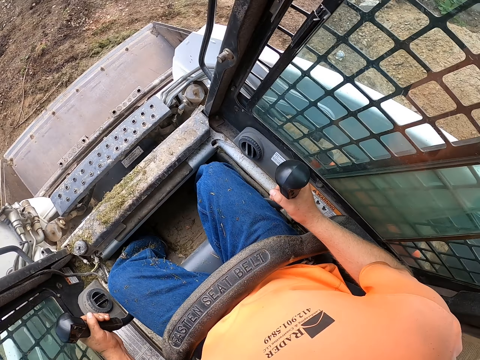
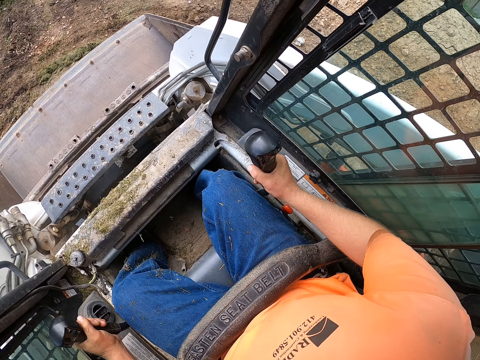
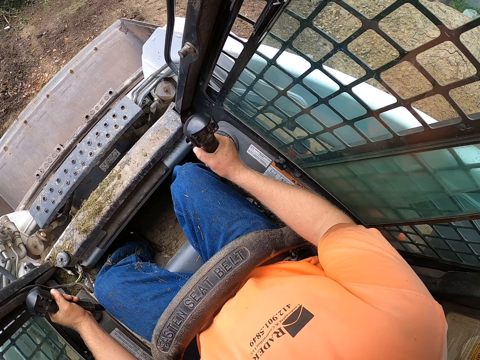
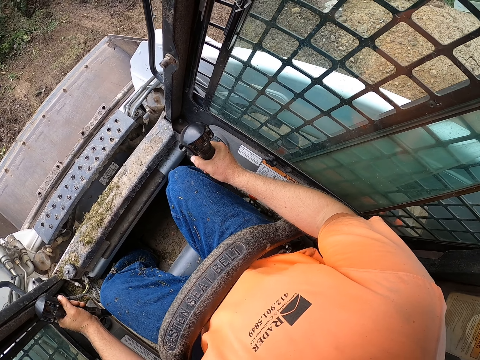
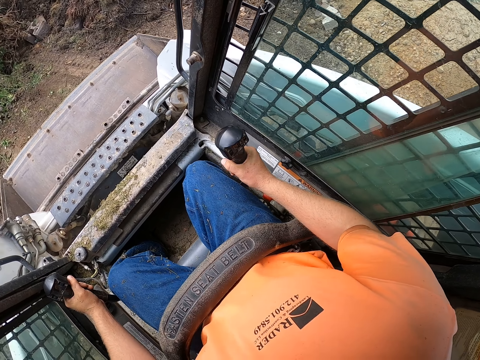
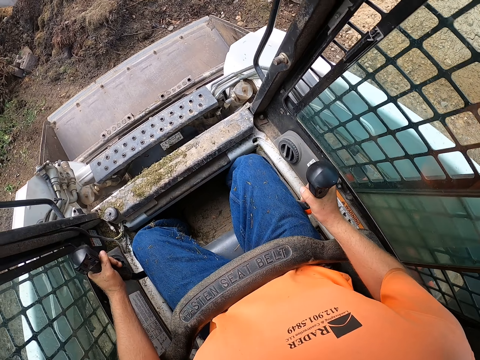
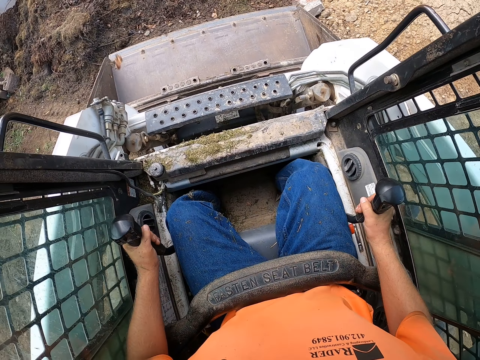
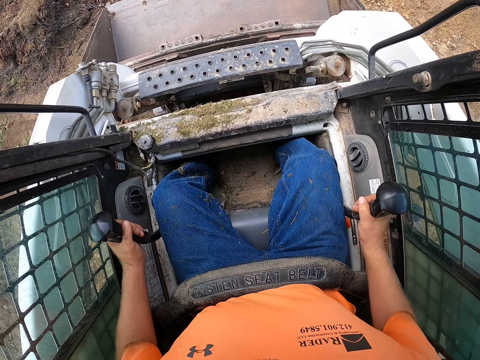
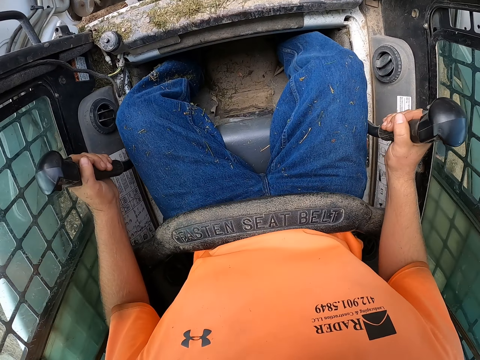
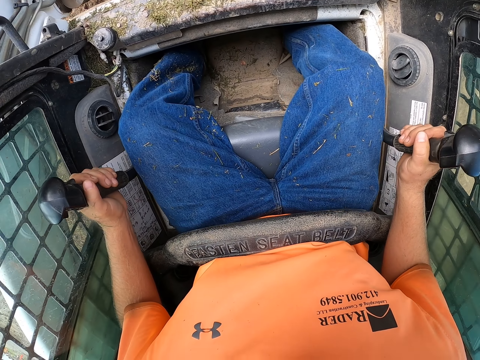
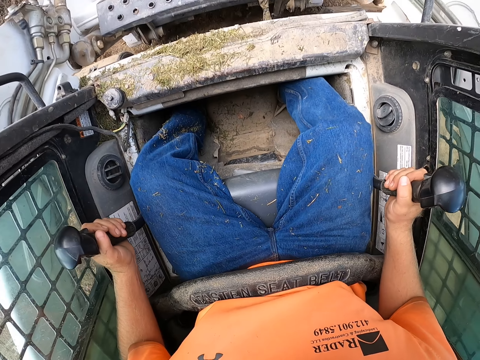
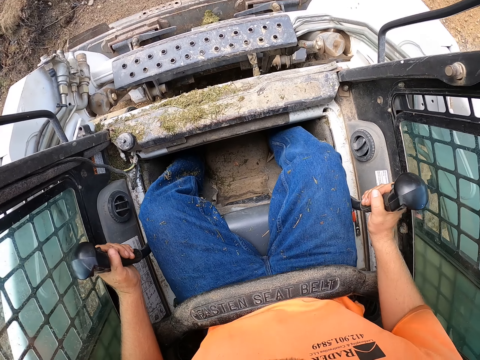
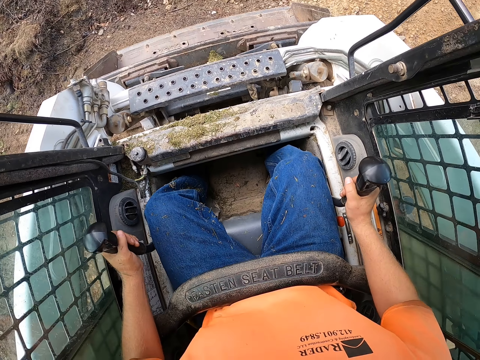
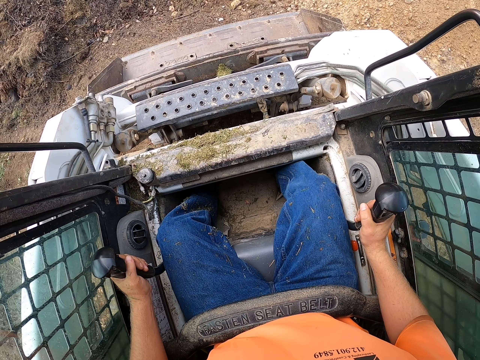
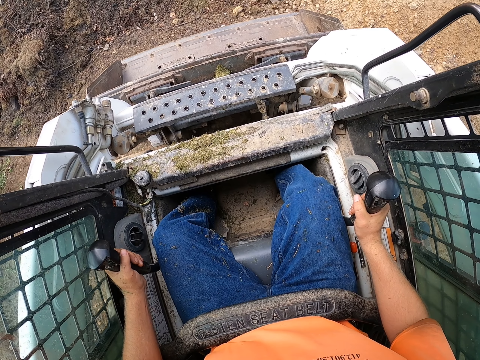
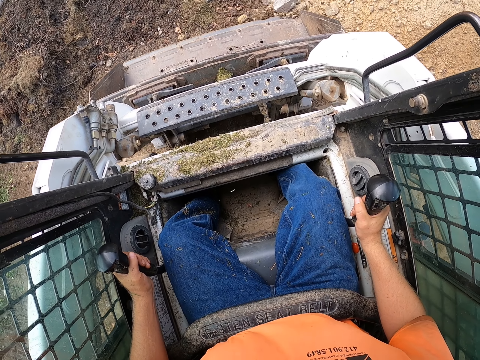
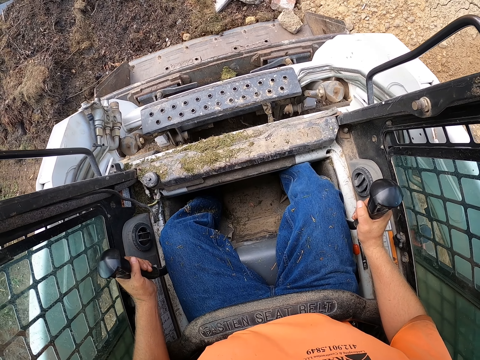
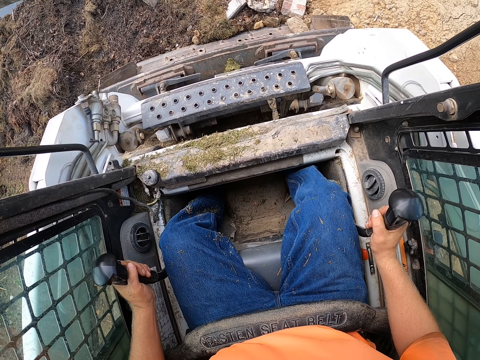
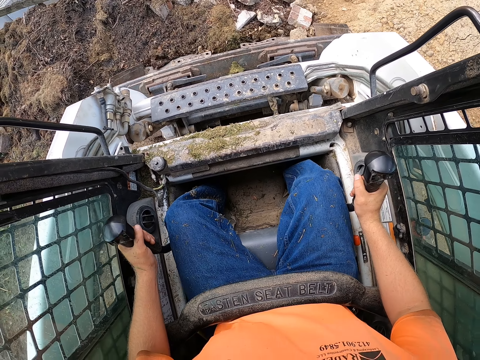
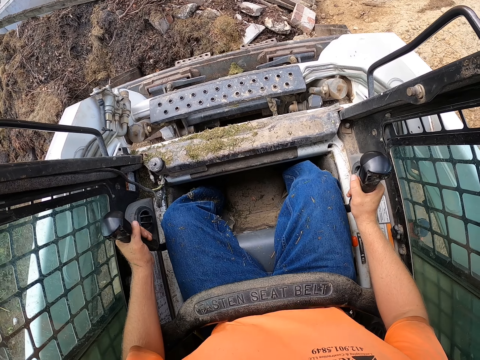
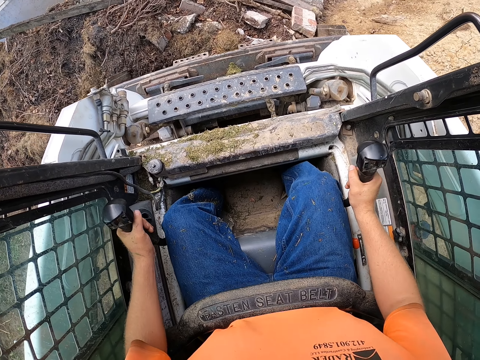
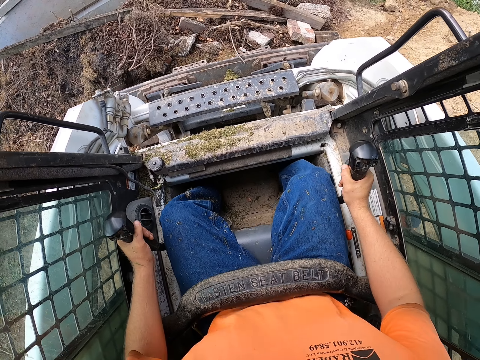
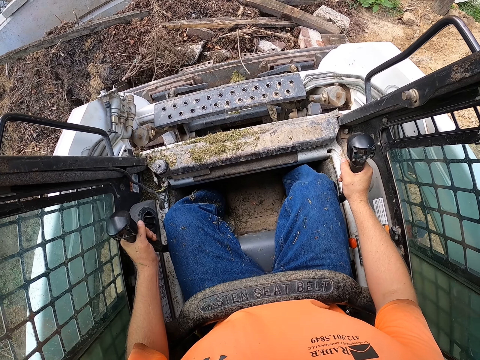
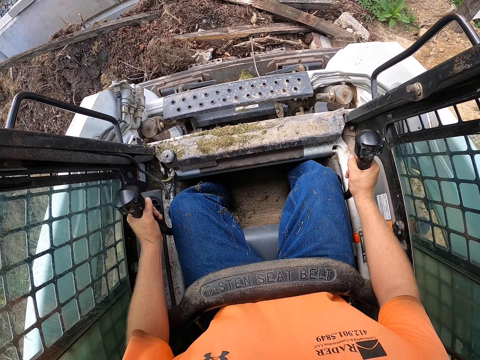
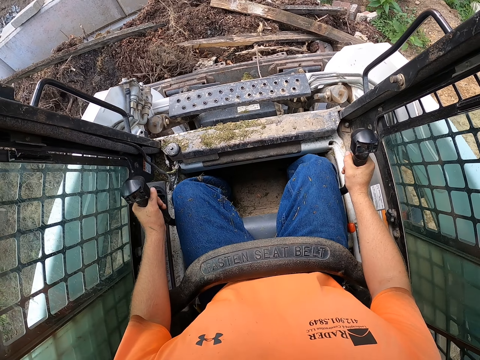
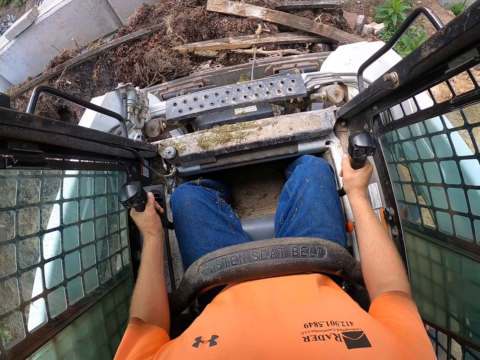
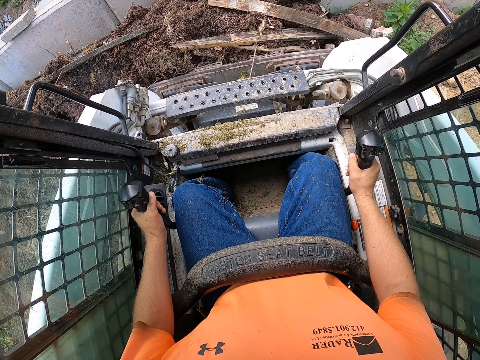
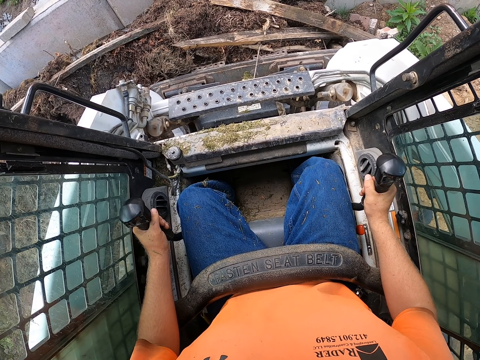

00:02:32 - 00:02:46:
The camera wearer scoops mulch on the ground with the scooper of the tractor.

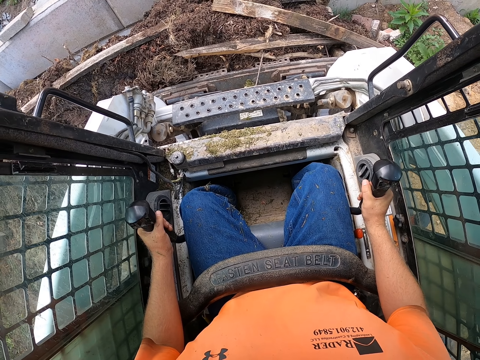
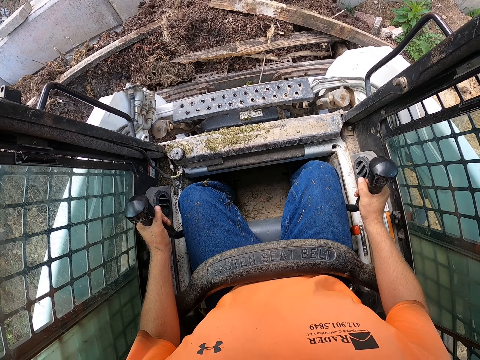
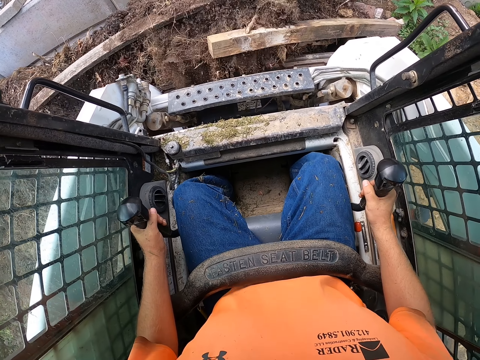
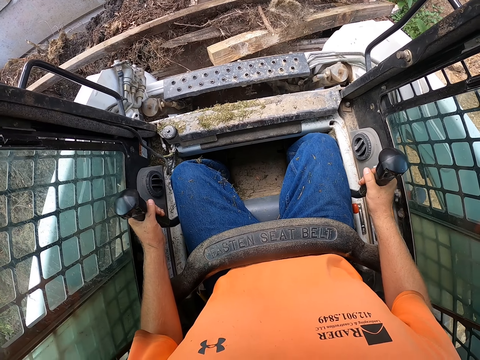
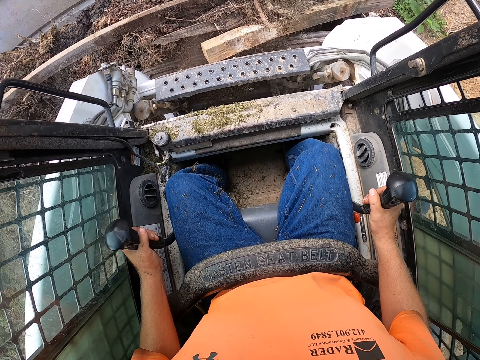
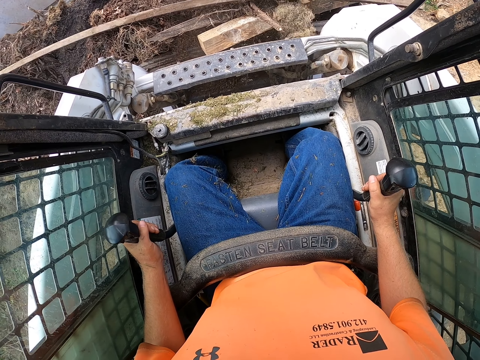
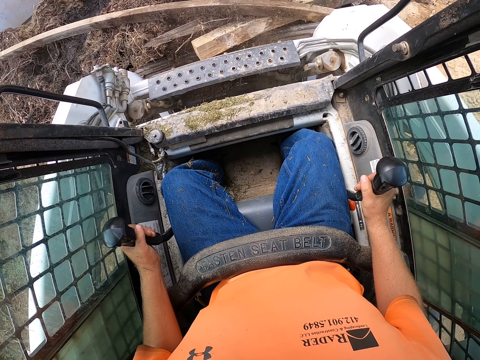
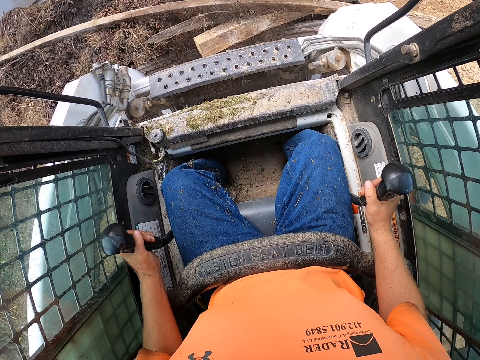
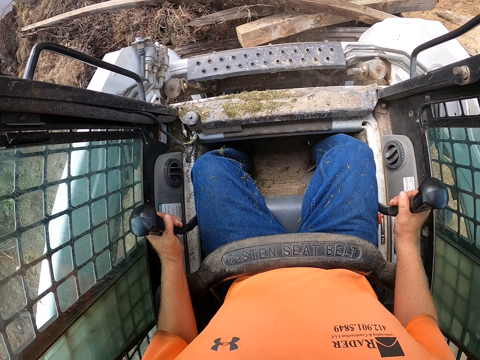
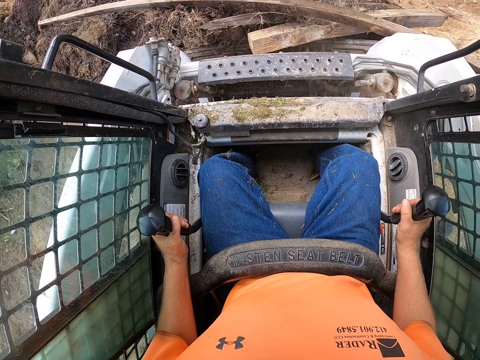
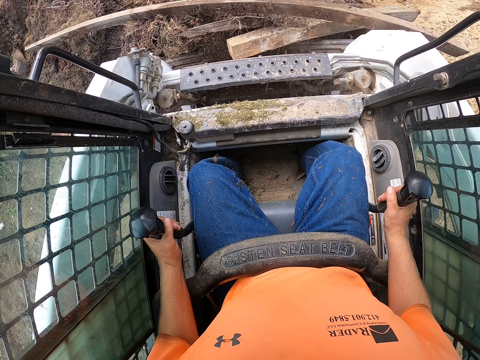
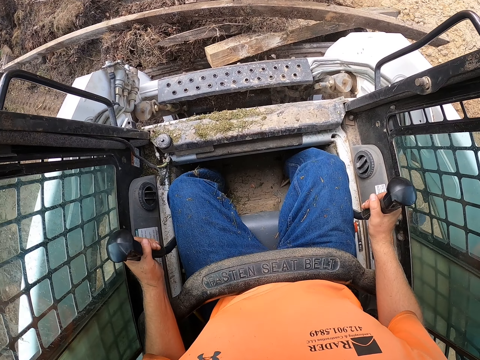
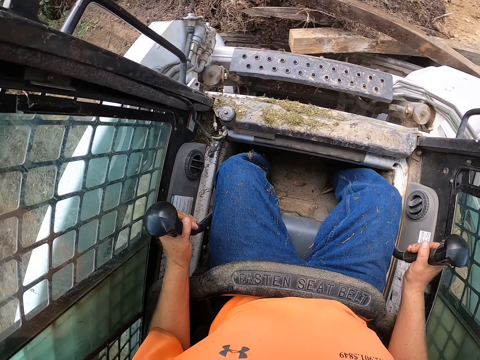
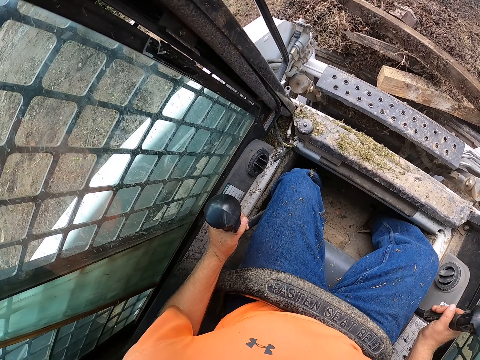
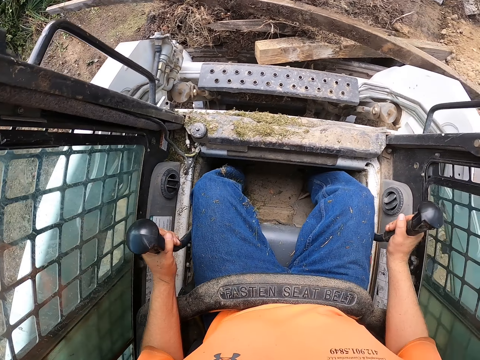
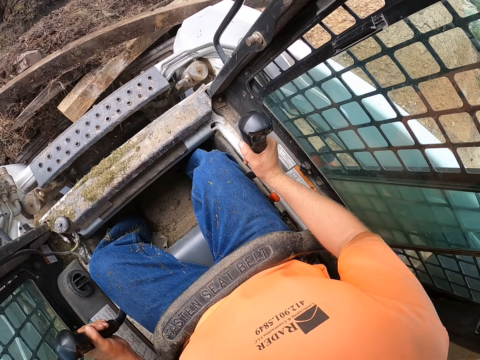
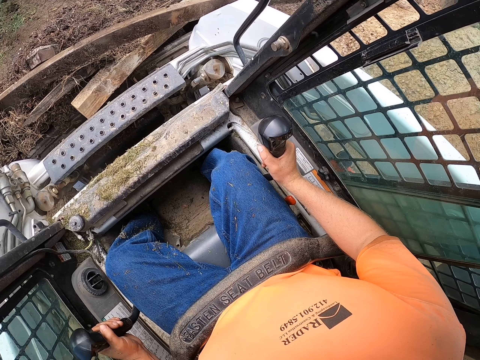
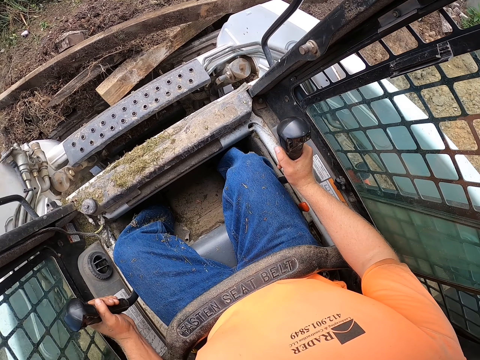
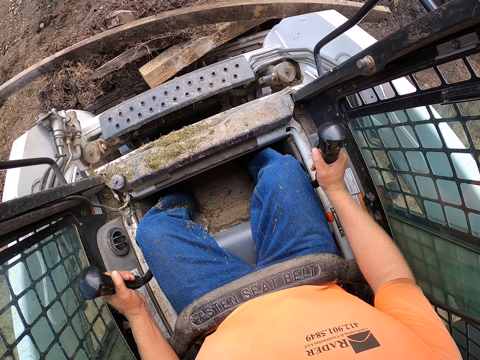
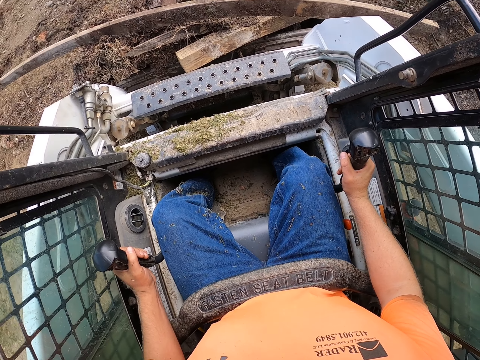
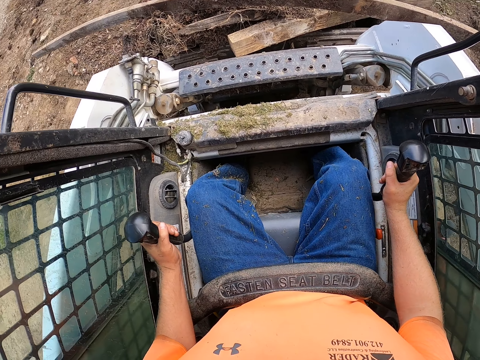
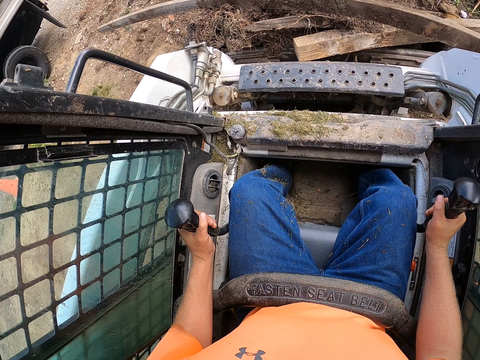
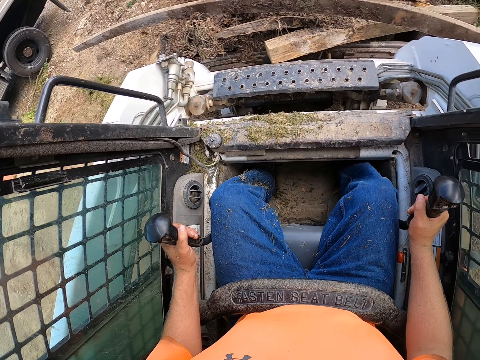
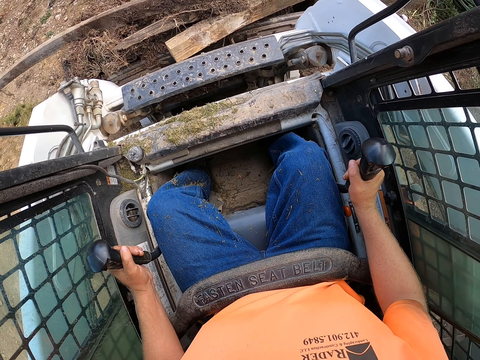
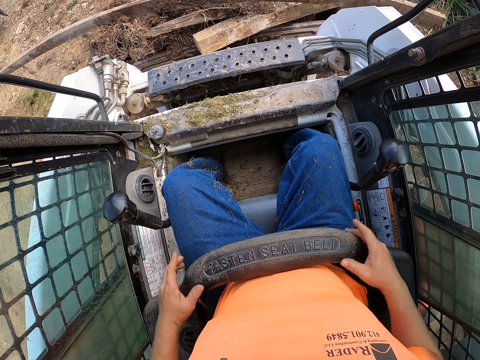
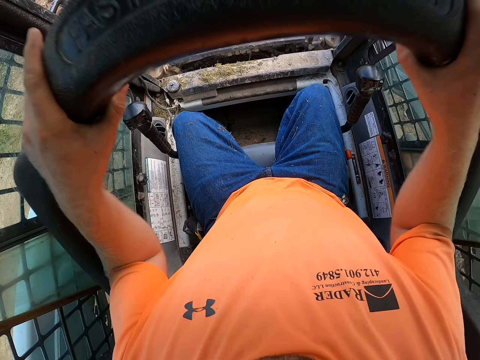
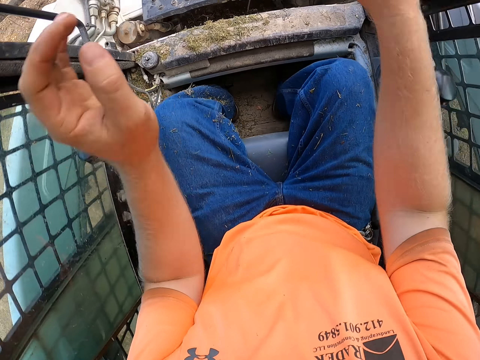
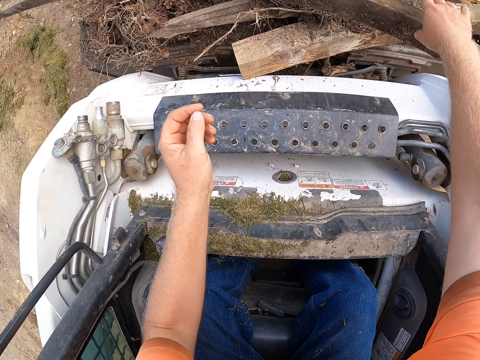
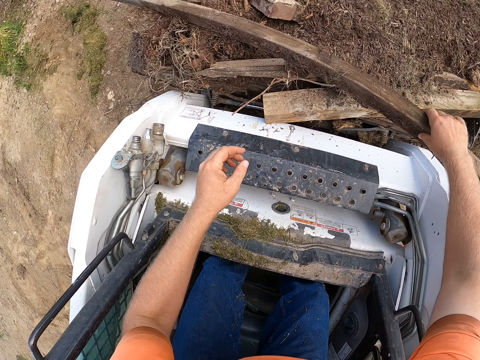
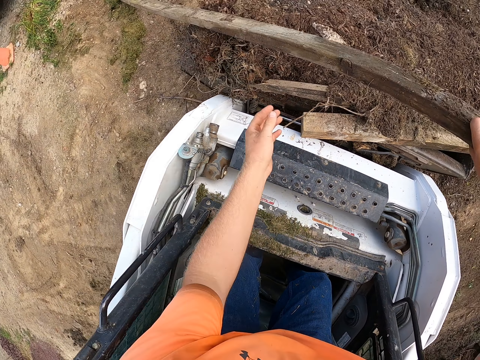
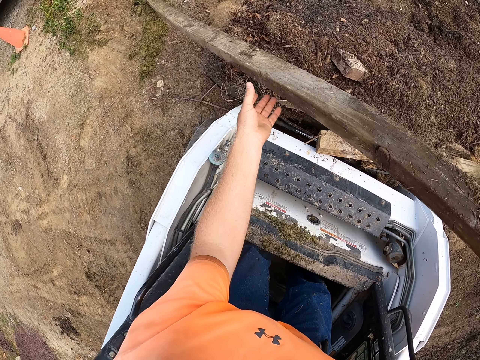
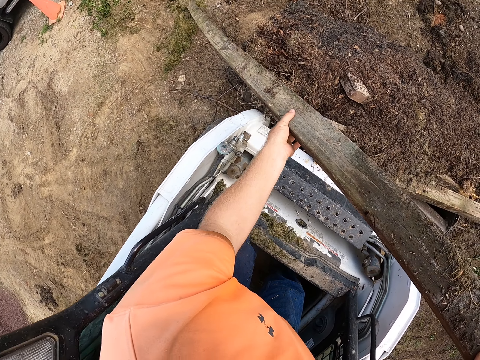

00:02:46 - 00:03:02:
The camera wearer drives the mulching tractor with the levers in his hands. He removes the seatbelt of the tractor with his hands. He picks a plank from the scooper with his right hand.
